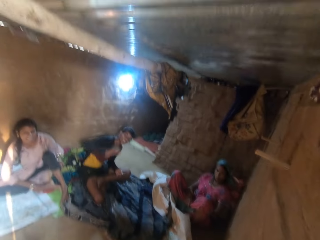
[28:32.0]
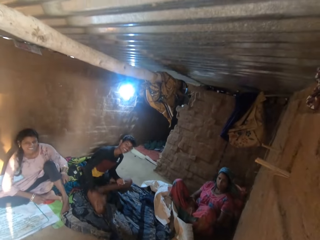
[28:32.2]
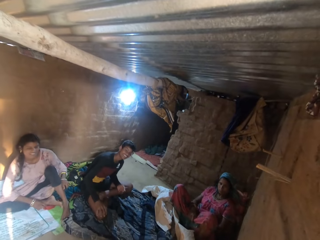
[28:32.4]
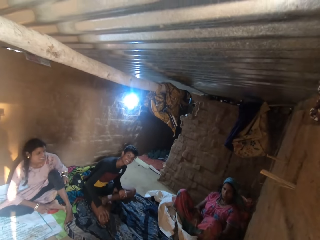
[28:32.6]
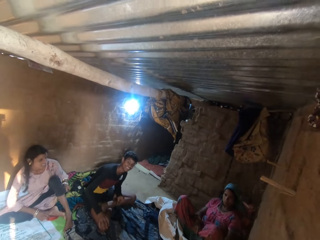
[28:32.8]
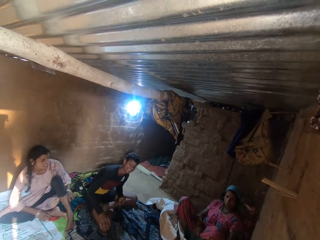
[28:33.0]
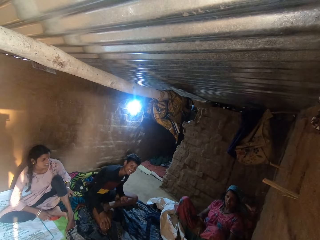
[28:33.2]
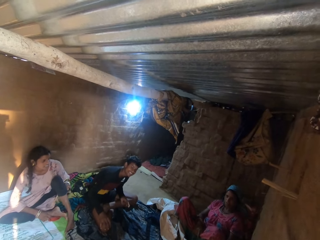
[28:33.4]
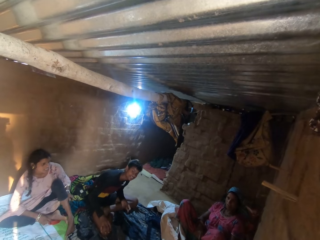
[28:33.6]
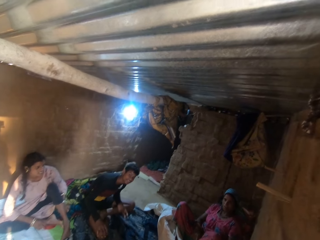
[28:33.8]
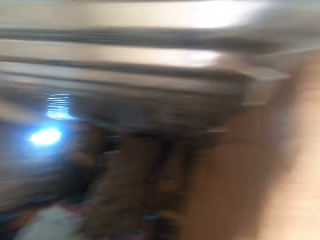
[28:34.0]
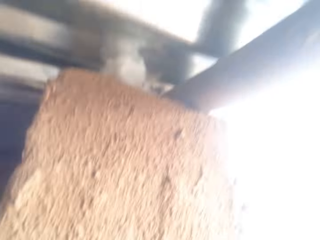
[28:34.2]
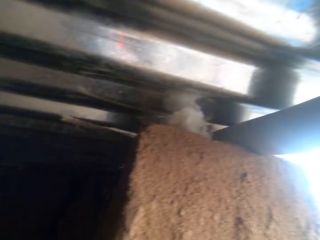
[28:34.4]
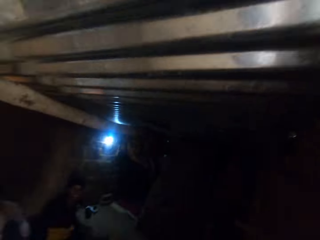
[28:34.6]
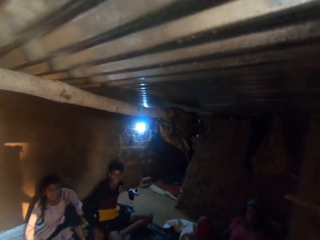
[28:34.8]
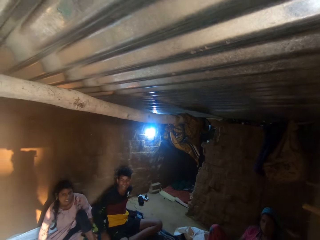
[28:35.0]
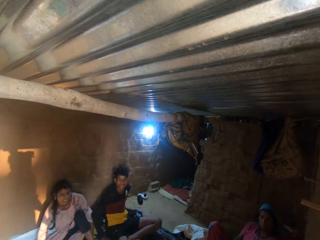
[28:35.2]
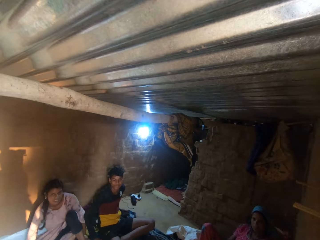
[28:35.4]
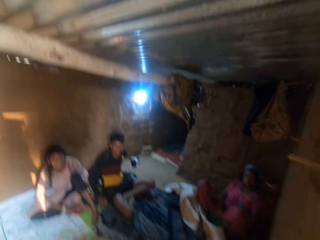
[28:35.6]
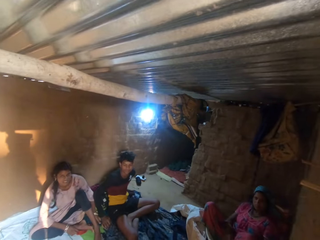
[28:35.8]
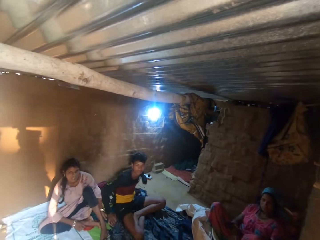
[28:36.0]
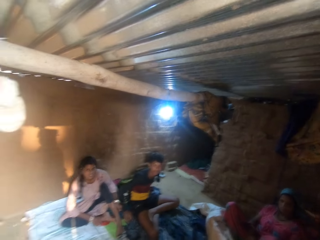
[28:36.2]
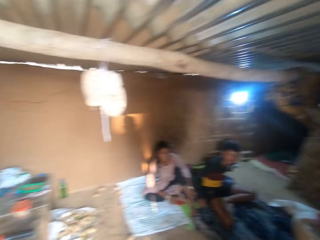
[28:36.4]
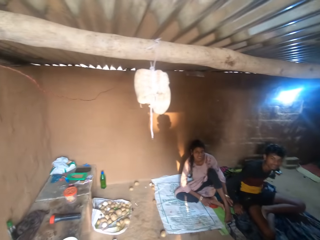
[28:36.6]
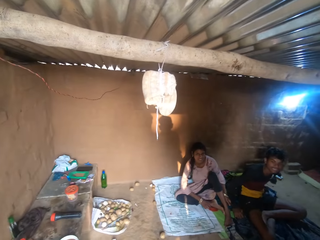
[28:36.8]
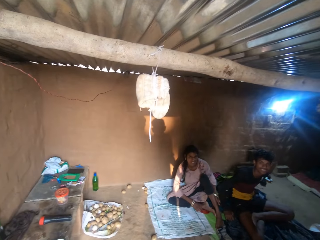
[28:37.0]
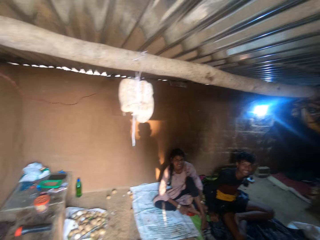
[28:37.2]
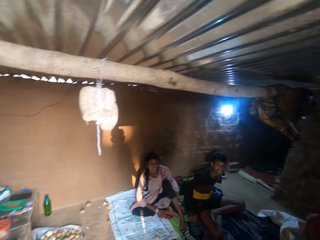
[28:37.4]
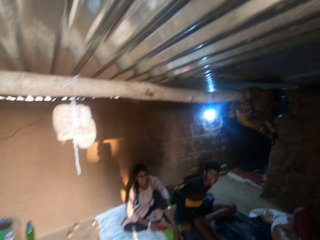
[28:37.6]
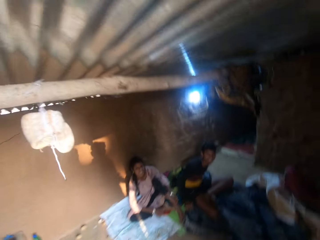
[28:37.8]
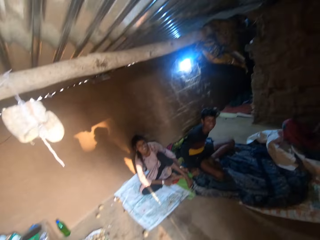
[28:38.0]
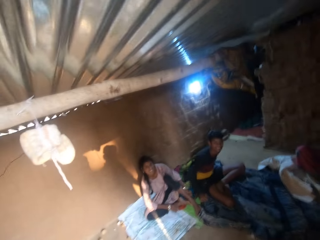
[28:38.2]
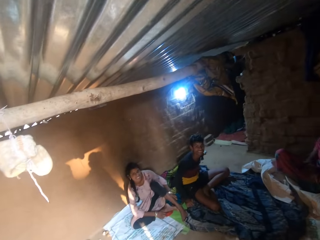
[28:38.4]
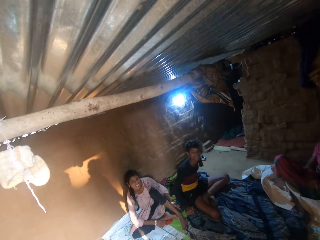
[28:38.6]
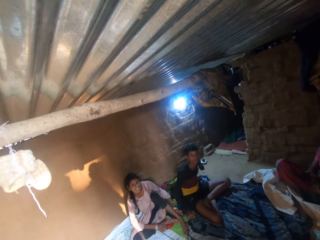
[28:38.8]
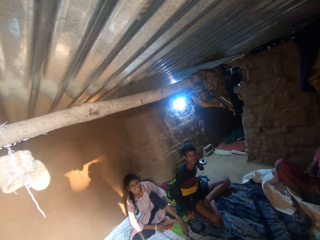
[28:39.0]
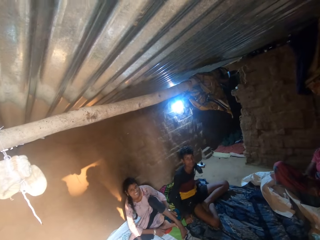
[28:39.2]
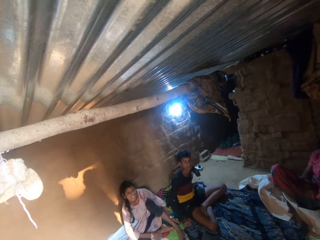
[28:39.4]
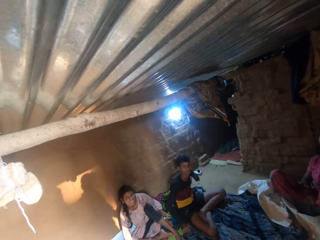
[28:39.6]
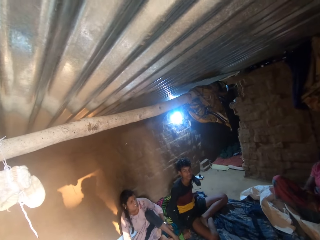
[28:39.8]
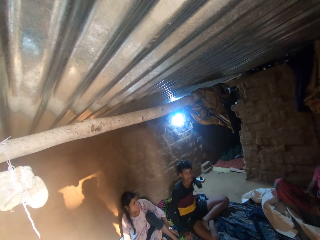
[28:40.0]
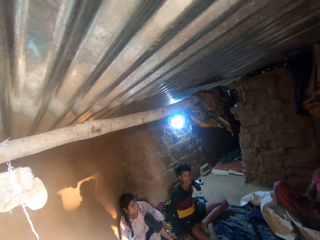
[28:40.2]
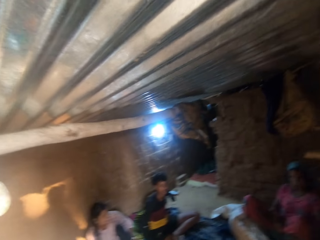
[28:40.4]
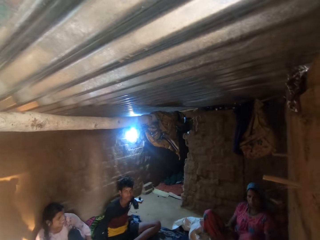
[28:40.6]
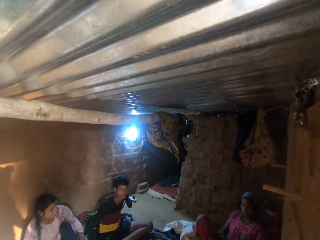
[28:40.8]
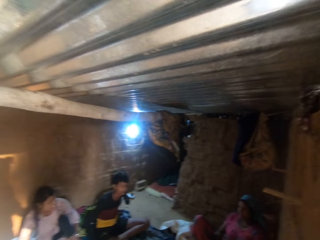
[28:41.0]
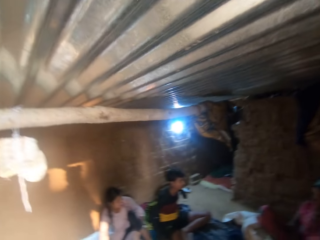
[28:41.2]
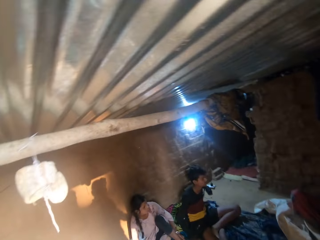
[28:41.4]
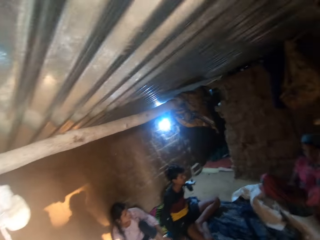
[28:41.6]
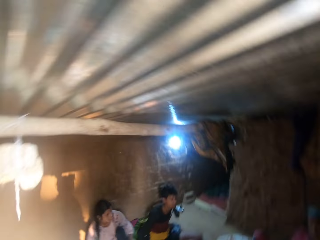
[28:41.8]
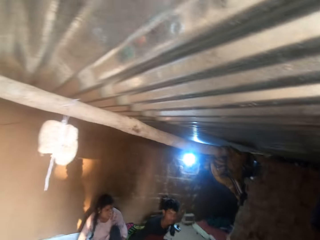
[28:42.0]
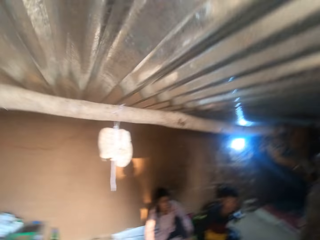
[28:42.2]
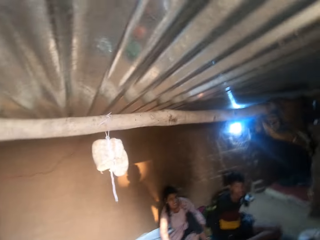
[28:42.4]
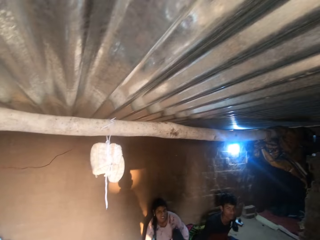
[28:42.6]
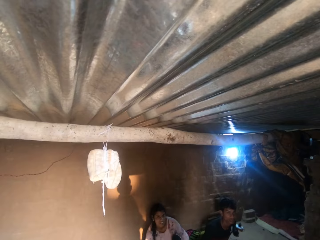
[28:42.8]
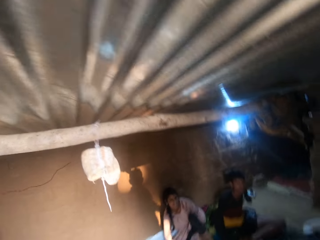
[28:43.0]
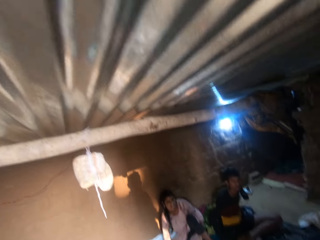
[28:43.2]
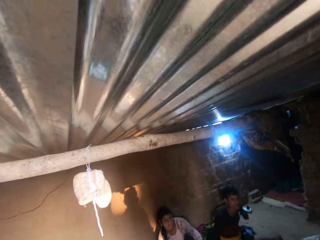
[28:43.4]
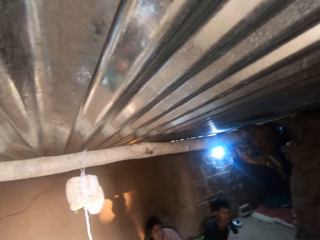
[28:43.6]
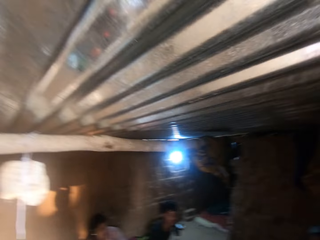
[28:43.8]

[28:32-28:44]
The camera wearer looks around.

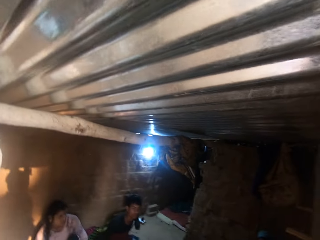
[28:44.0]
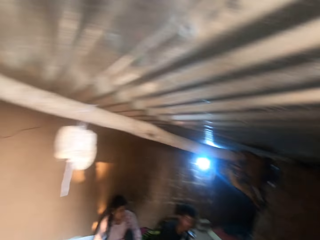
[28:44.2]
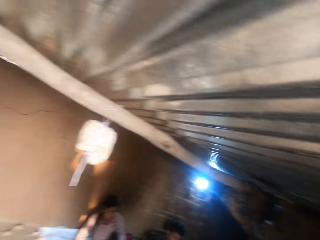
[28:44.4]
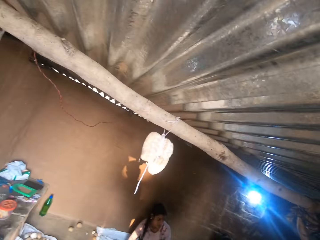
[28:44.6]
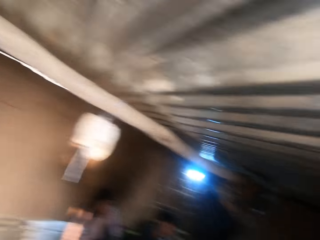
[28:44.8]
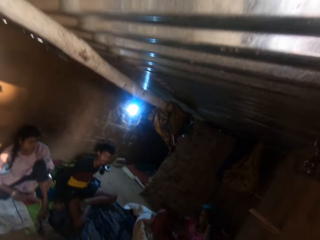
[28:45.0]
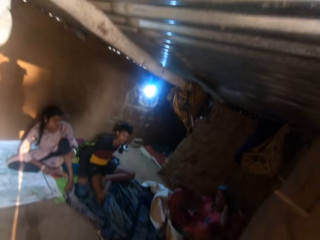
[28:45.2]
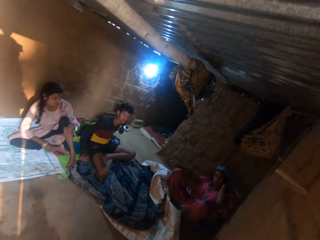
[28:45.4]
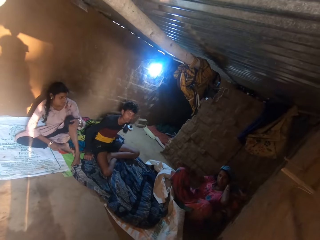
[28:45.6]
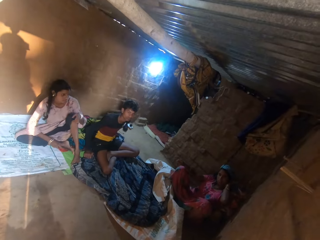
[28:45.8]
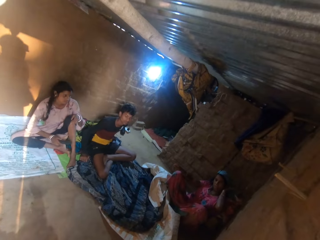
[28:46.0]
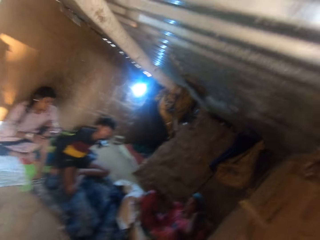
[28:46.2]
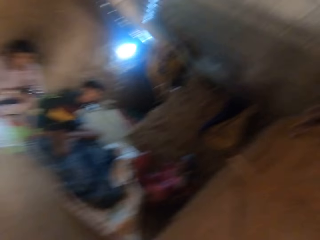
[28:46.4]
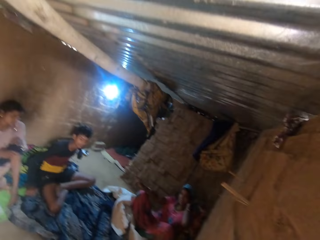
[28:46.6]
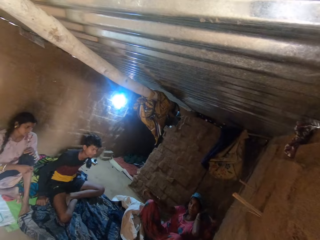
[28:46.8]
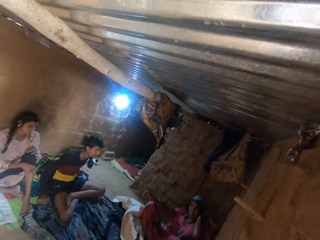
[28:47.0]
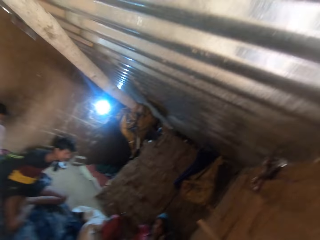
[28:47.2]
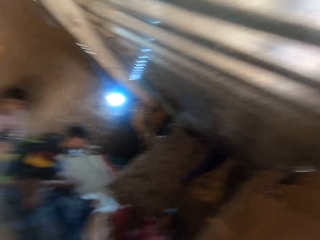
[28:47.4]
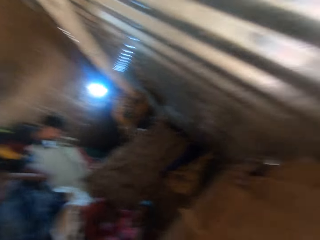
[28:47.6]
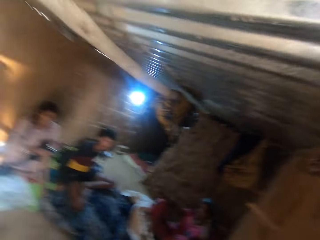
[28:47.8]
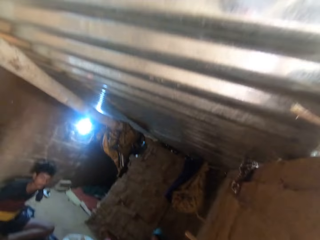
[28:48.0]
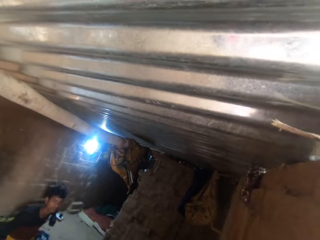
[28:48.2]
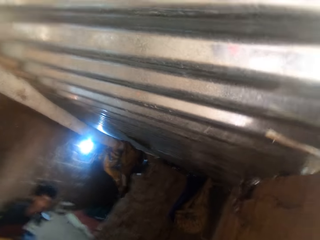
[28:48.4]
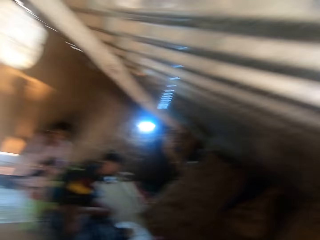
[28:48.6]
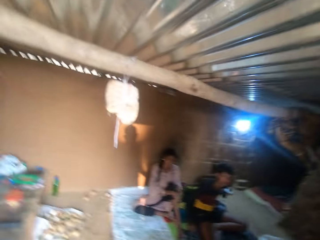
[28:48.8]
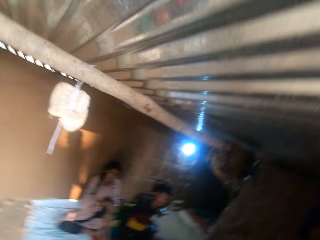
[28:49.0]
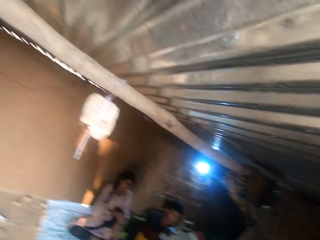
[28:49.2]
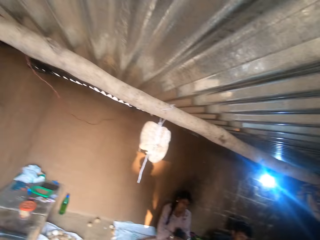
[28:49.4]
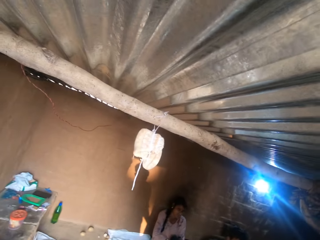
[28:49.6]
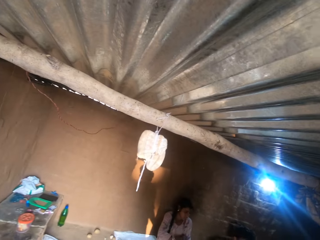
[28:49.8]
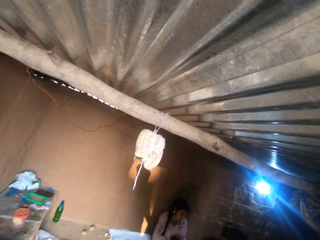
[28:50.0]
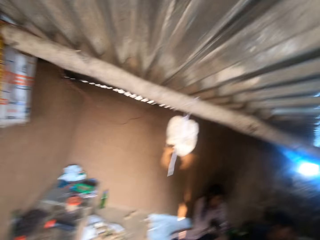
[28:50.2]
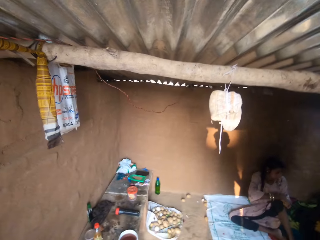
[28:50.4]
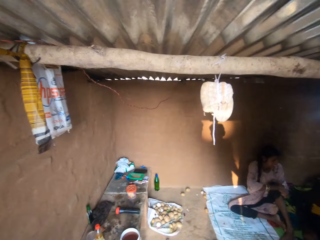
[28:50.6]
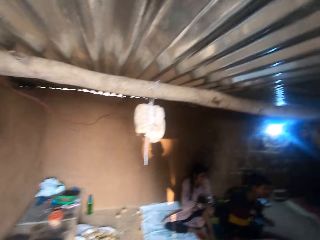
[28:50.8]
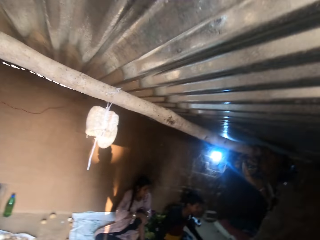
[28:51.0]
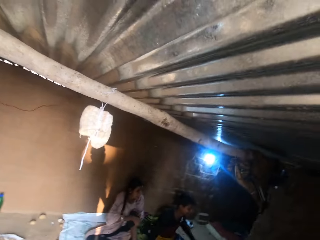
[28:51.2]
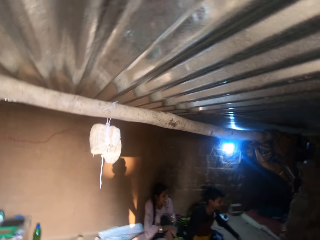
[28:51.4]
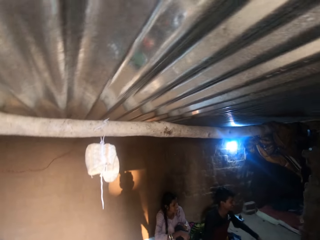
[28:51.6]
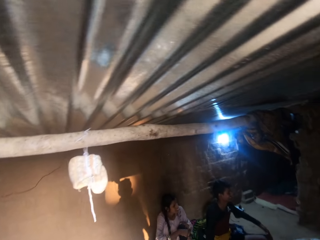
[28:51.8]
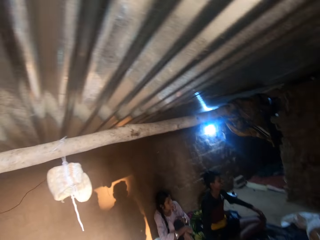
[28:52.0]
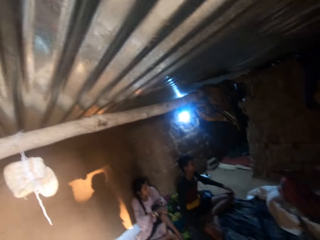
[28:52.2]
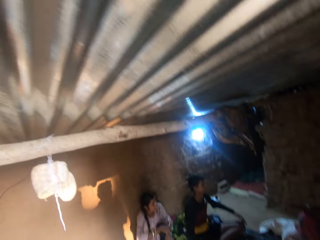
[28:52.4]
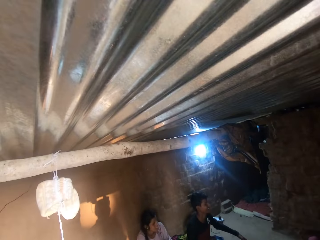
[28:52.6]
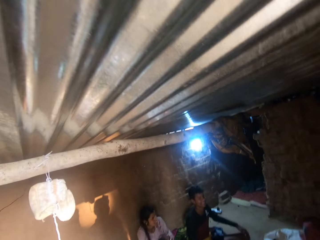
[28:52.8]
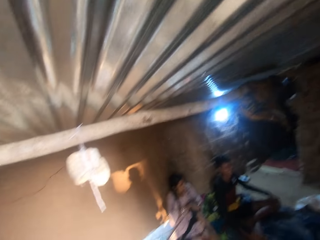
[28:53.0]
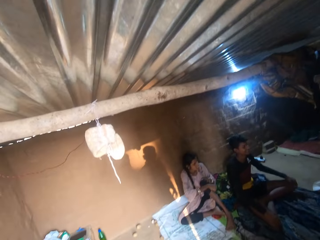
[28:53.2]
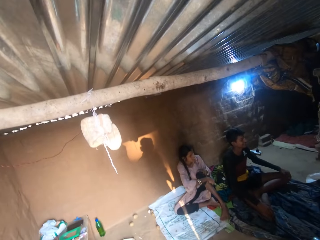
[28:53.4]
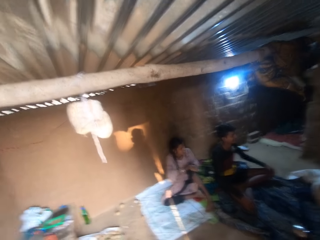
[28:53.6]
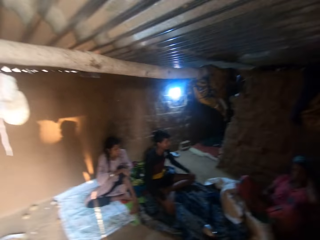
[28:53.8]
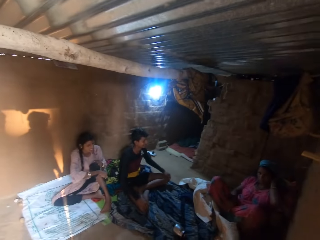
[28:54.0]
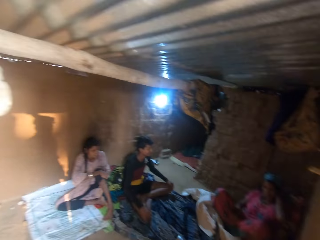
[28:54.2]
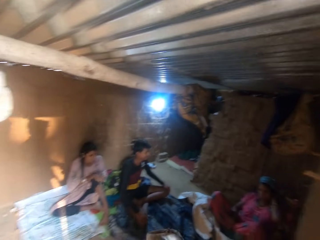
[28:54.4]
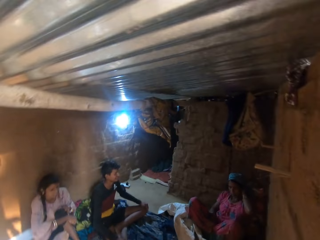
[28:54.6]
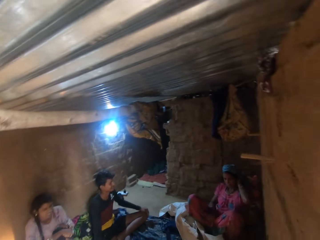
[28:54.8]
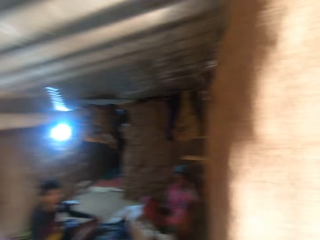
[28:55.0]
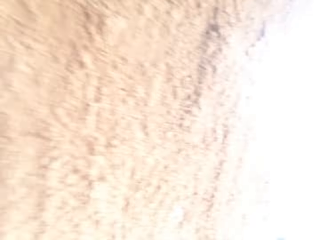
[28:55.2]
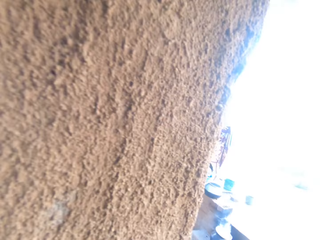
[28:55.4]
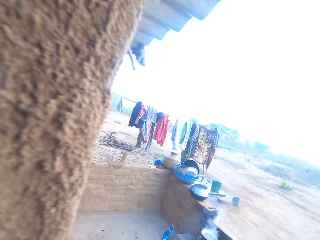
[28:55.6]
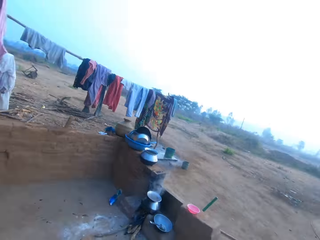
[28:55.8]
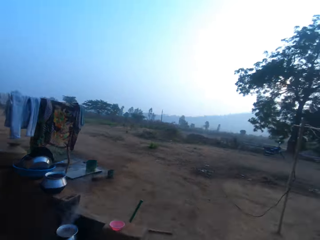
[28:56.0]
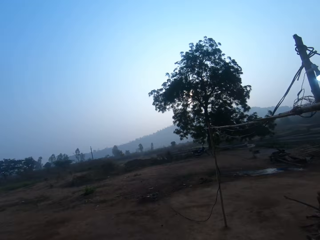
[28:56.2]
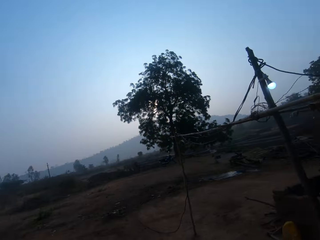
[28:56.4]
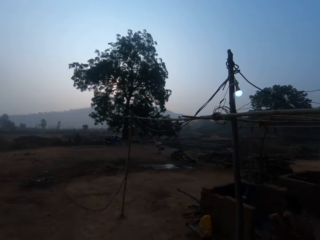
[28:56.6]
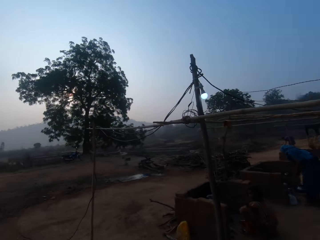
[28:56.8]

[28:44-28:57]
The woman scratches her left leg with a comb in her right hand. The camera wearer walks around.
